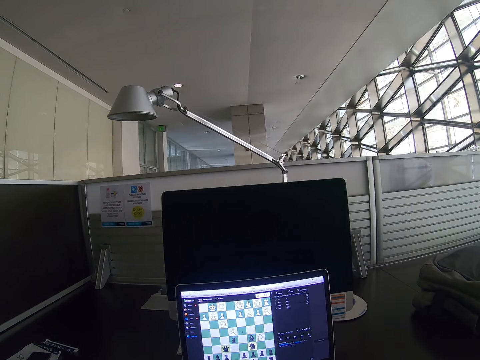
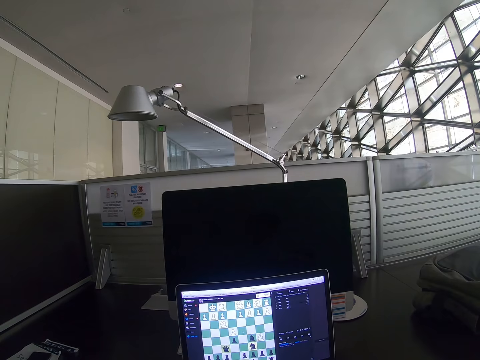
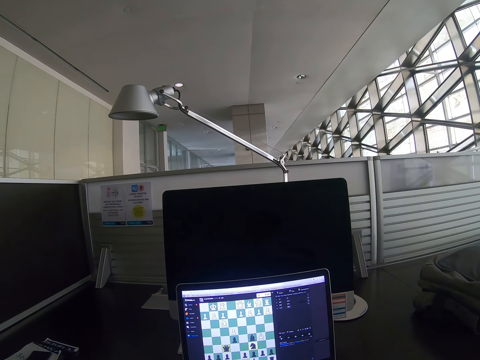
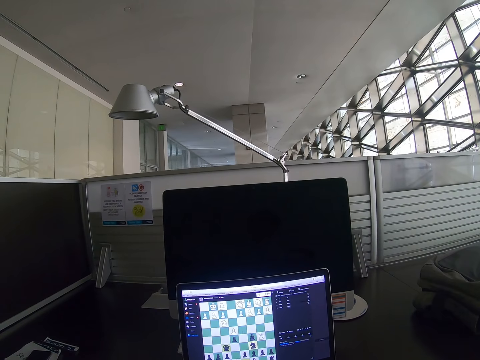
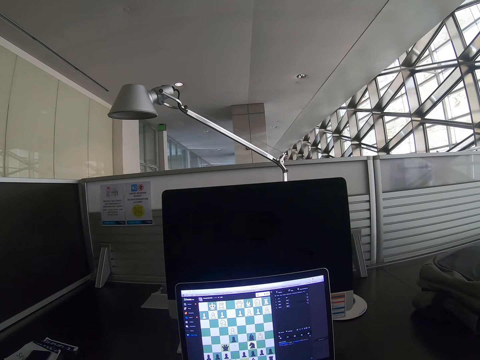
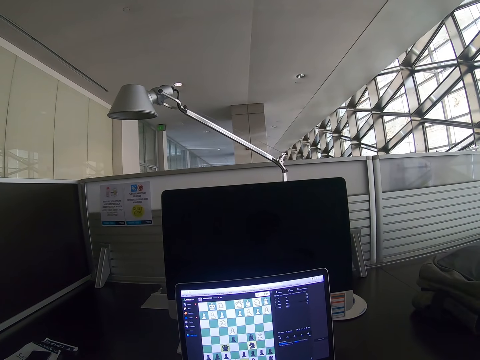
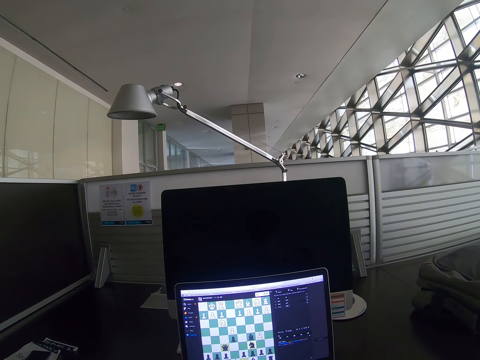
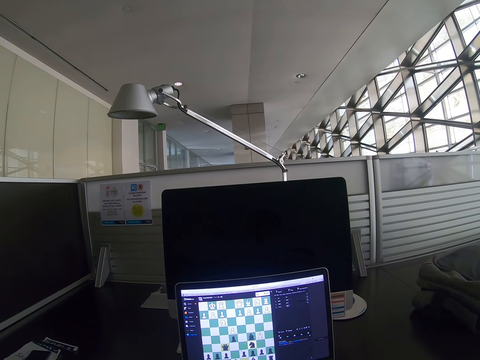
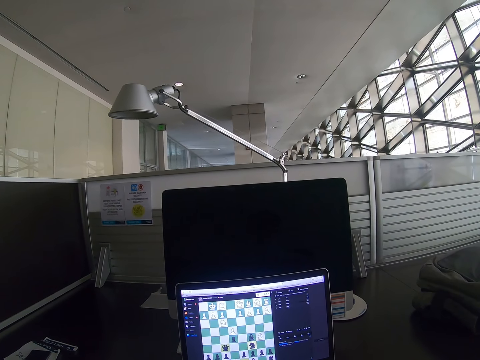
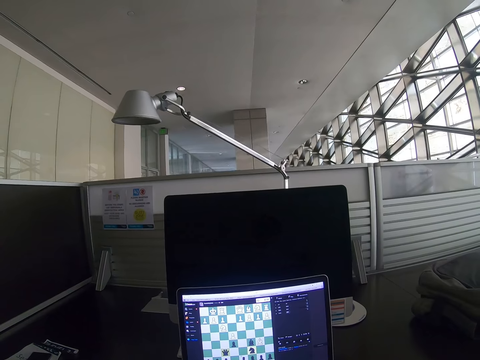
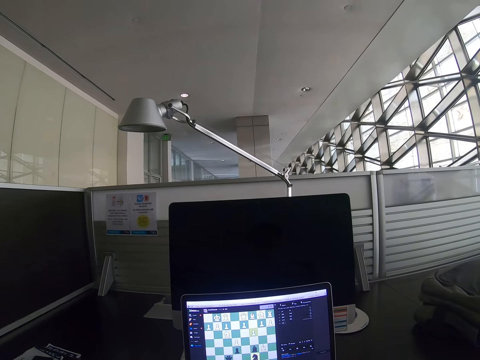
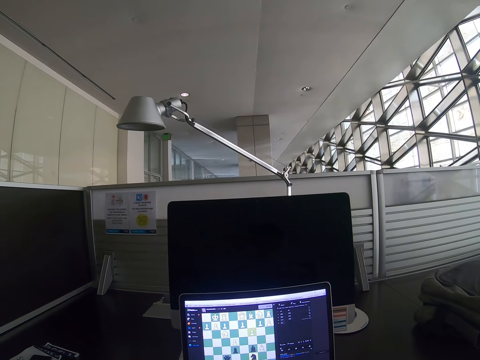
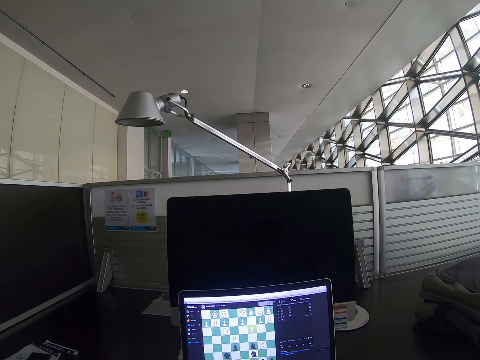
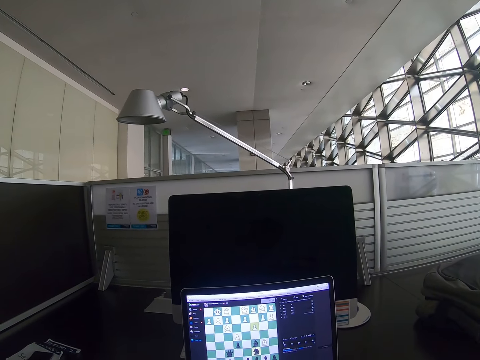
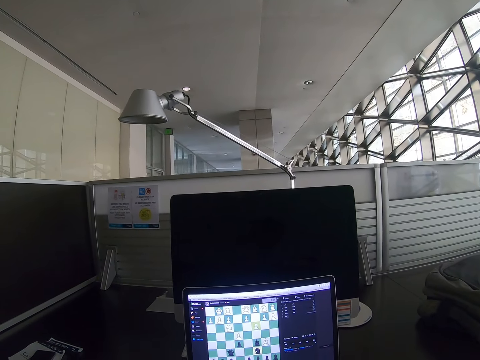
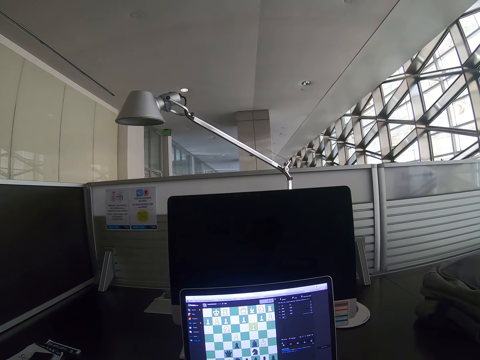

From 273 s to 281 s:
The camera wearer plays a game on a laptop.

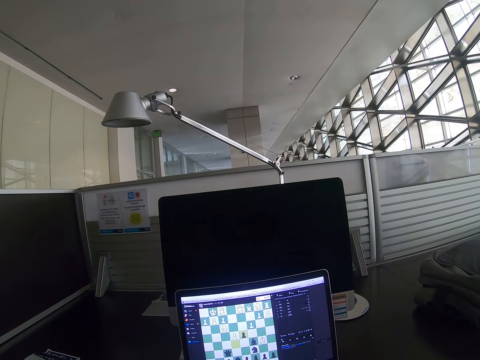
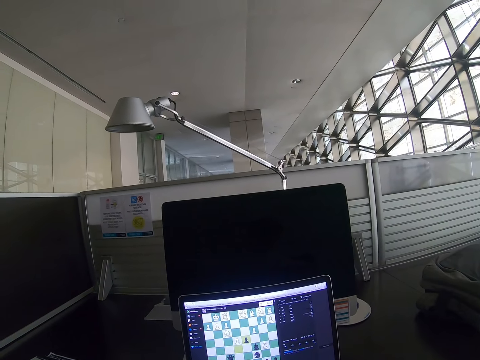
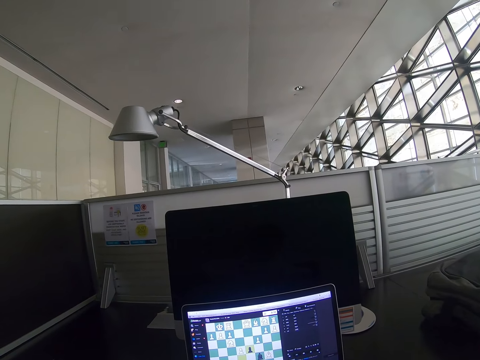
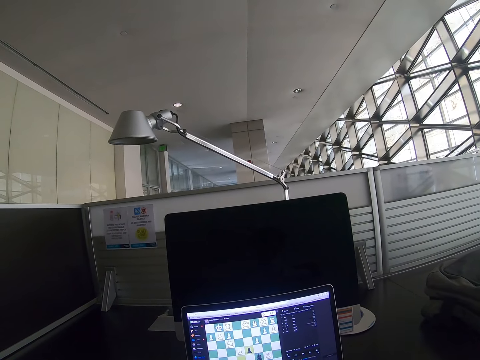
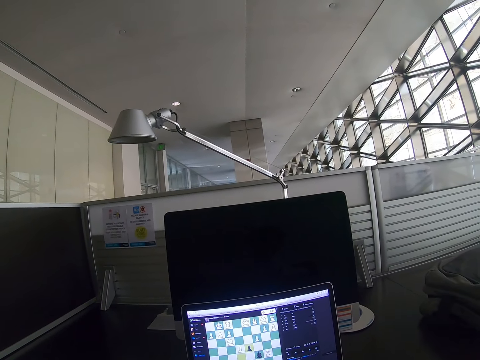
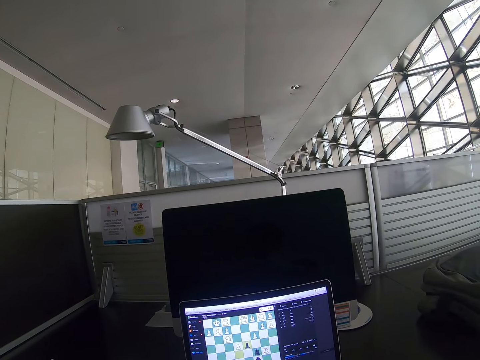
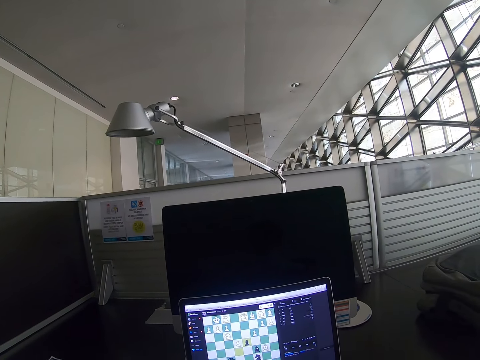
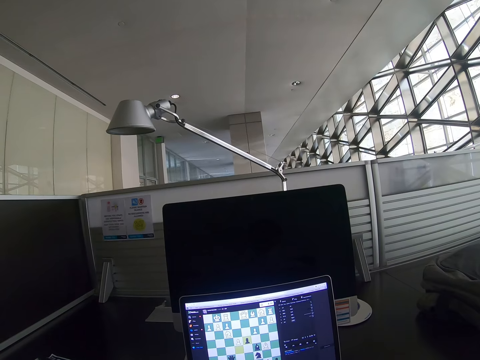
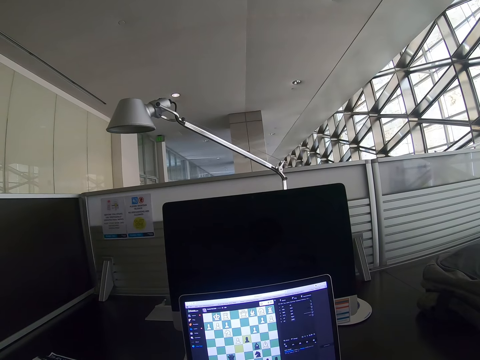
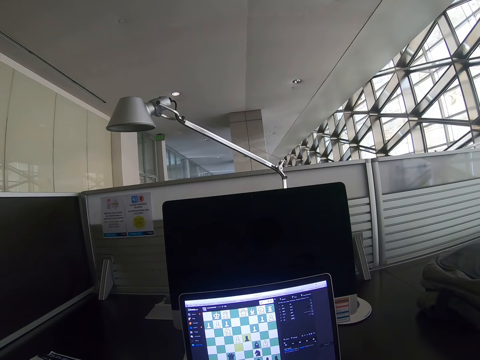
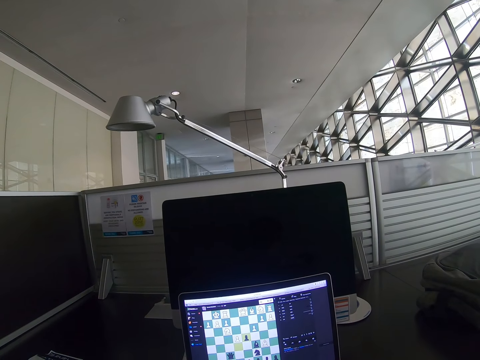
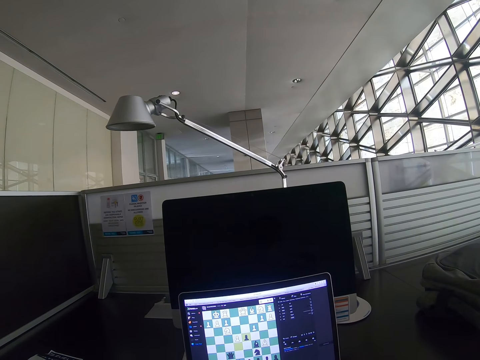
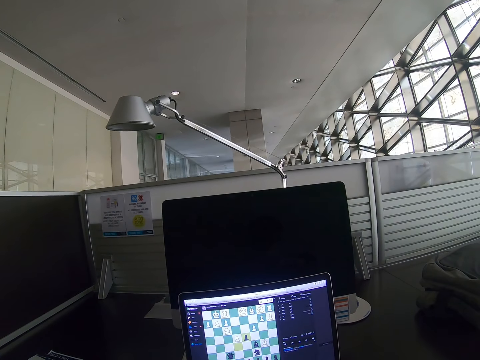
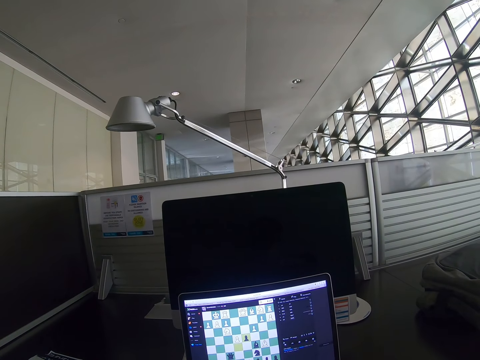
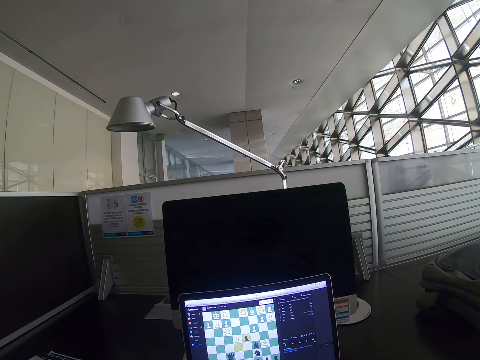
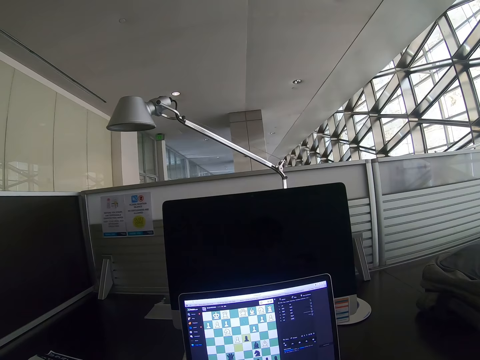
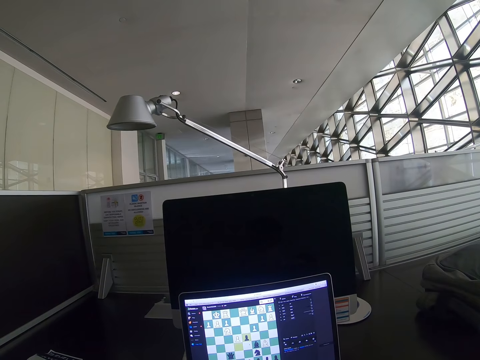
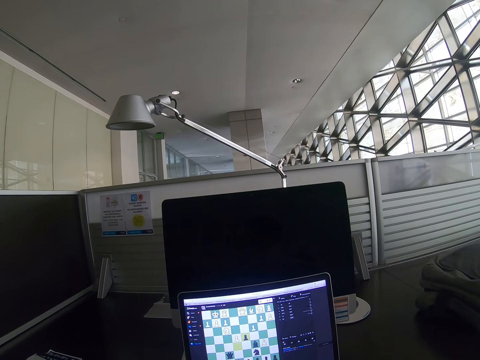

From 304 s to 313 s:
The camera wearer looks around a room. They play a game on a laptop.

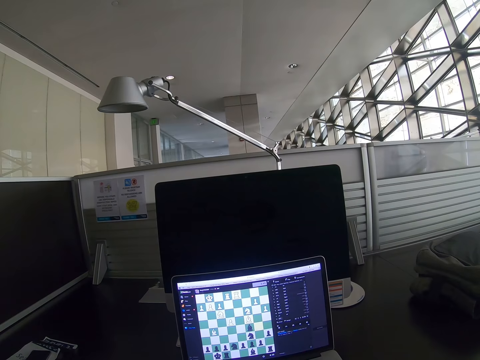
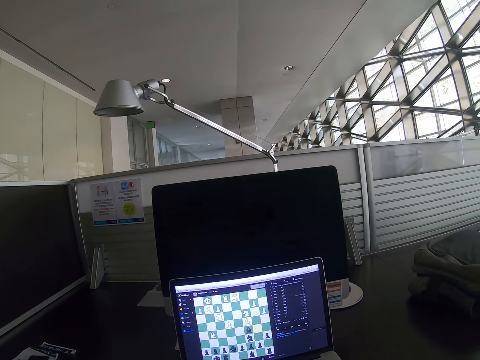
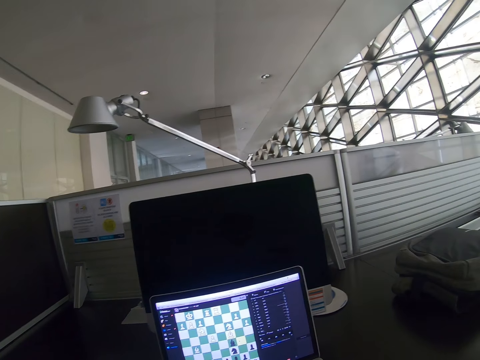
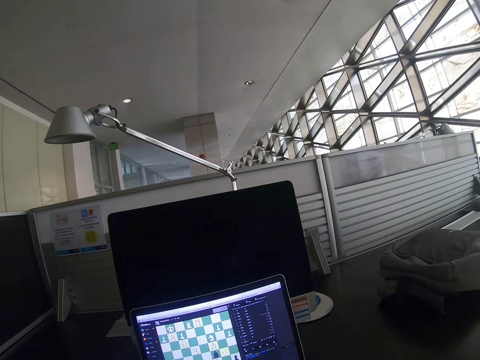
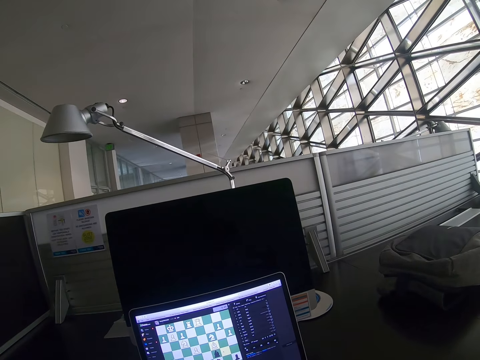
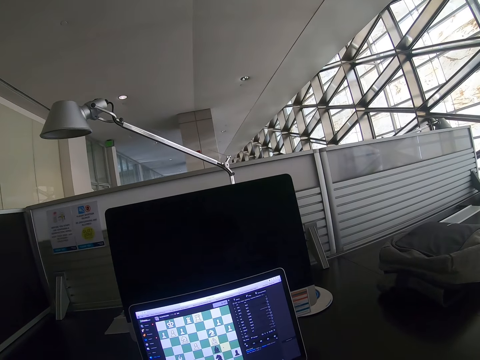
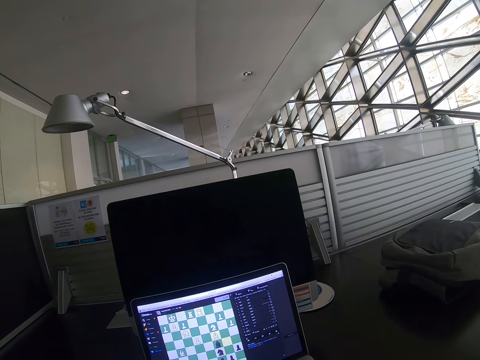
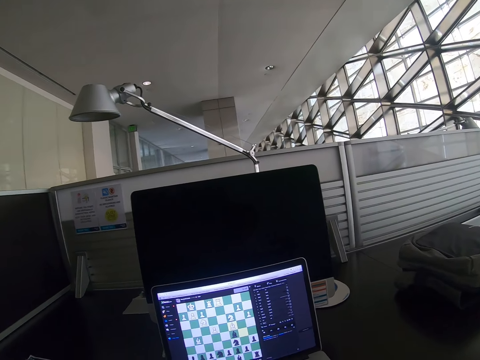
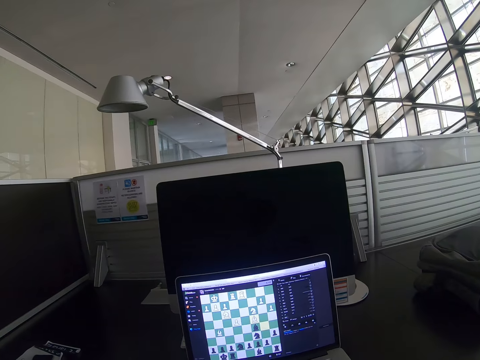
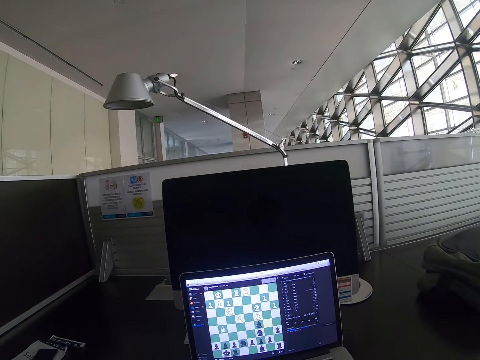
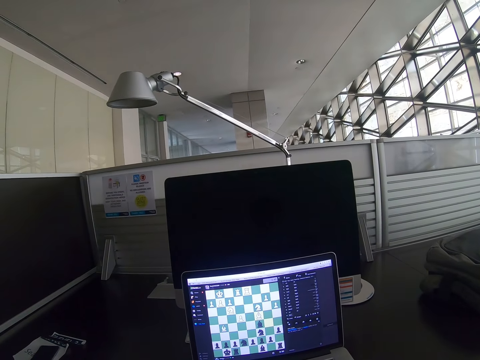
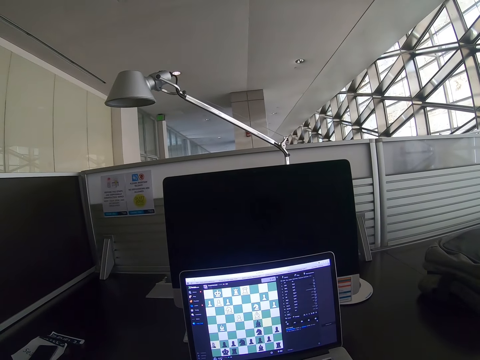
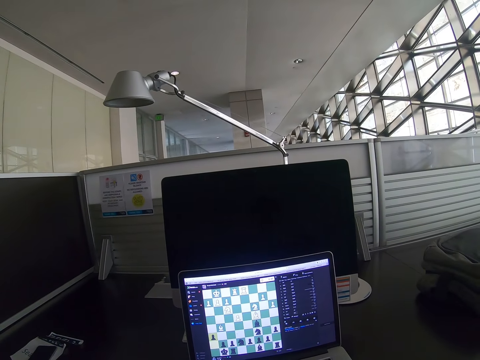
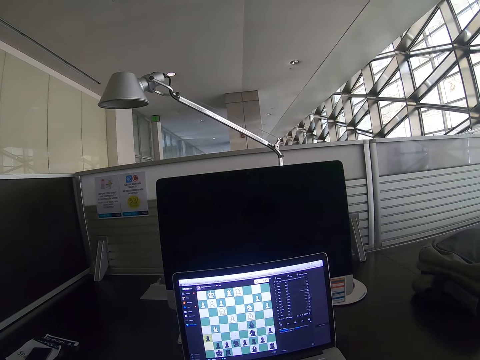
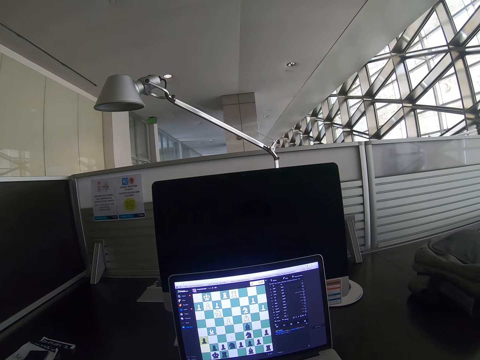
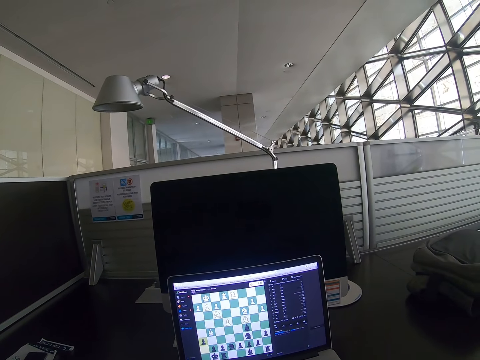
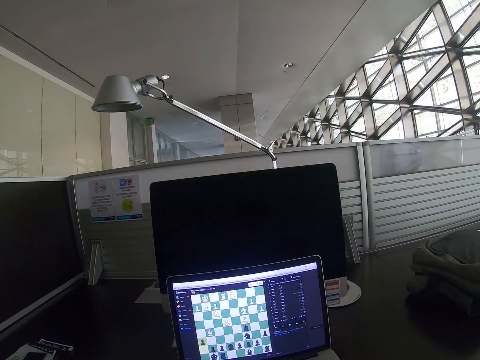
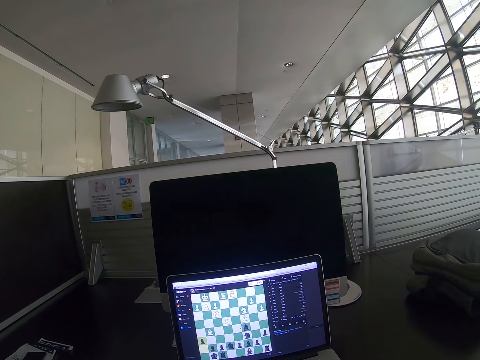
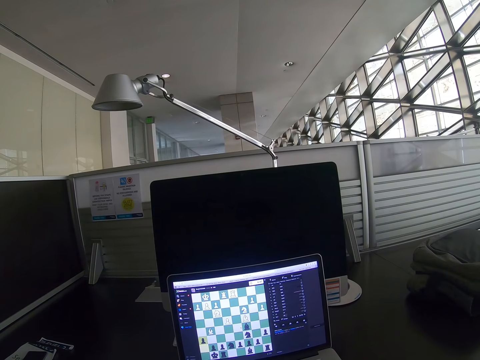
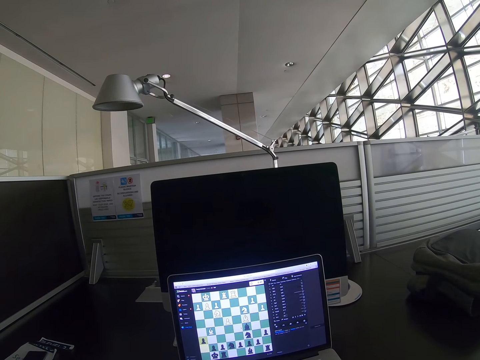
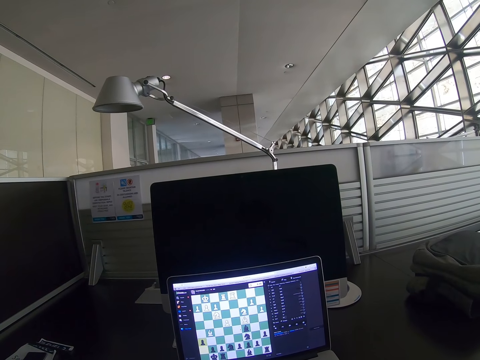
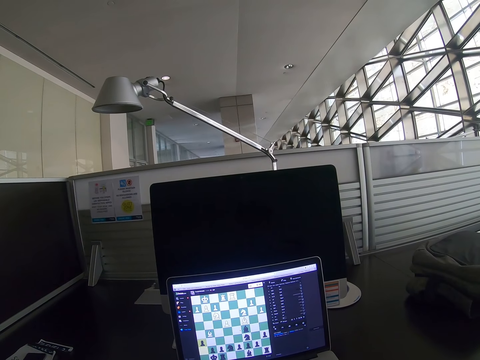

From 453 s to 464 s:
The camera wearer looks around a room. They play a game on a laptop.
